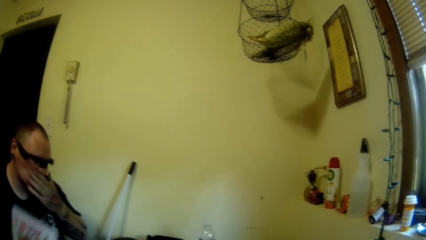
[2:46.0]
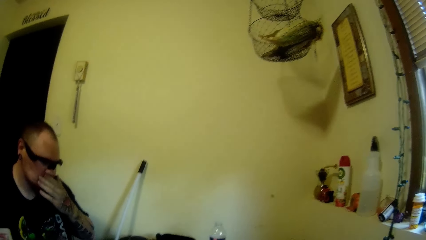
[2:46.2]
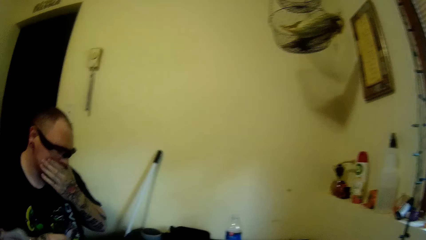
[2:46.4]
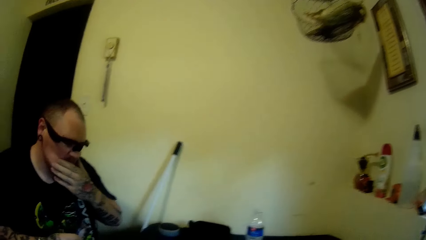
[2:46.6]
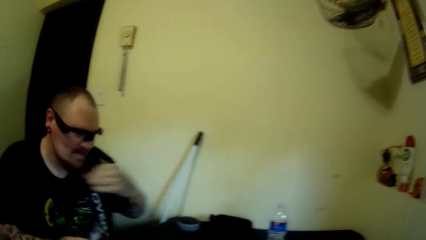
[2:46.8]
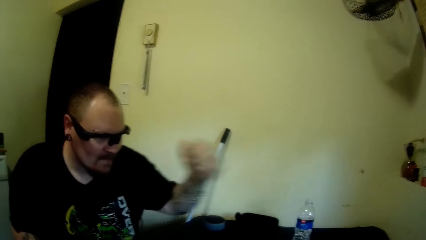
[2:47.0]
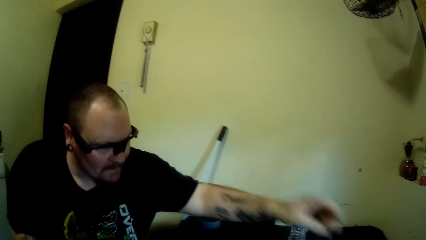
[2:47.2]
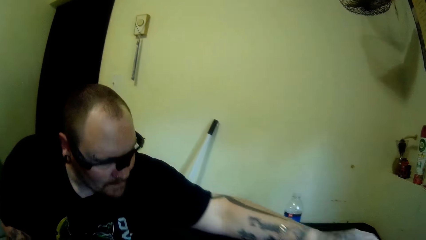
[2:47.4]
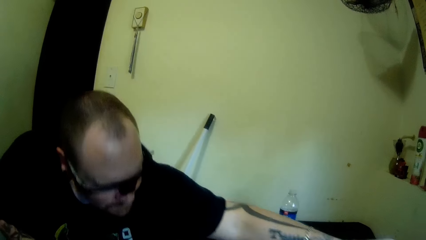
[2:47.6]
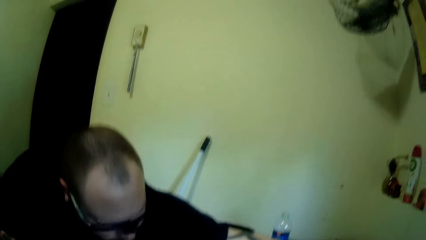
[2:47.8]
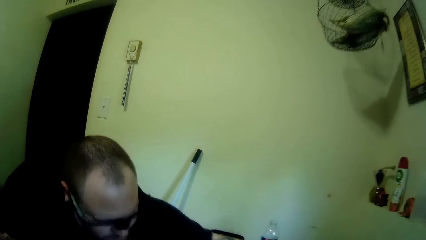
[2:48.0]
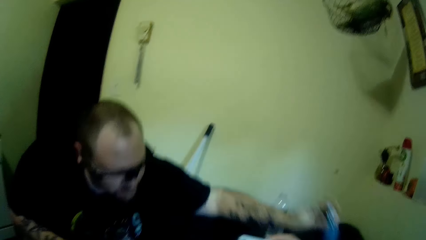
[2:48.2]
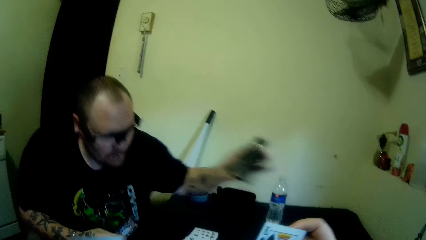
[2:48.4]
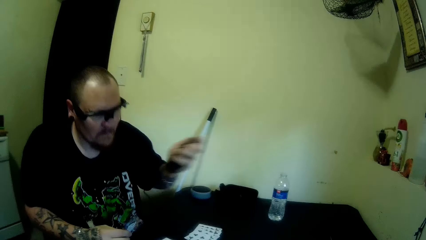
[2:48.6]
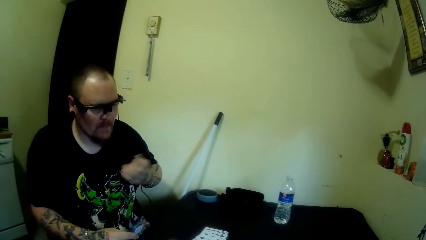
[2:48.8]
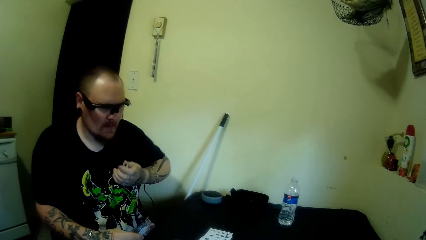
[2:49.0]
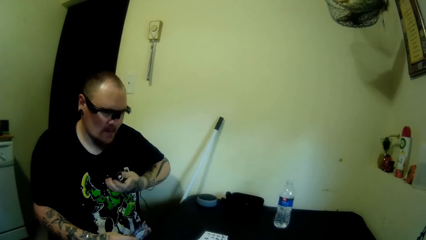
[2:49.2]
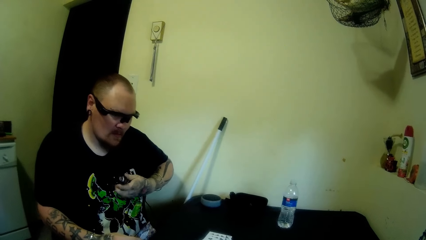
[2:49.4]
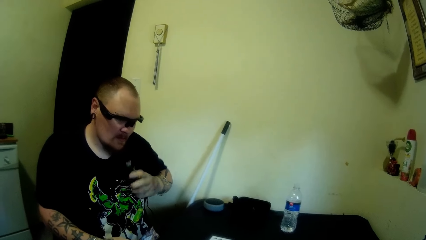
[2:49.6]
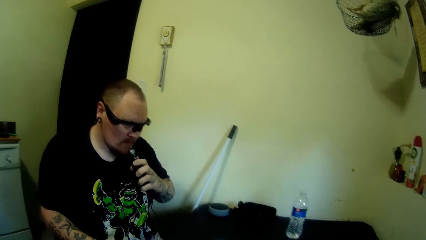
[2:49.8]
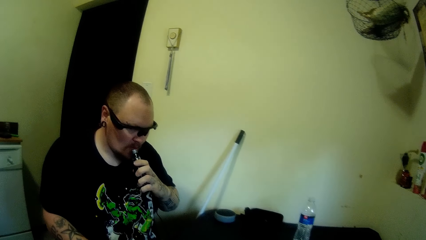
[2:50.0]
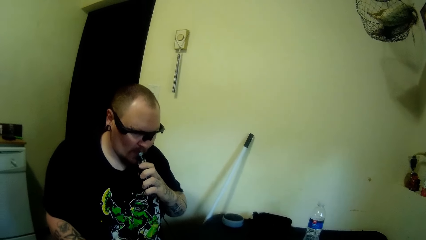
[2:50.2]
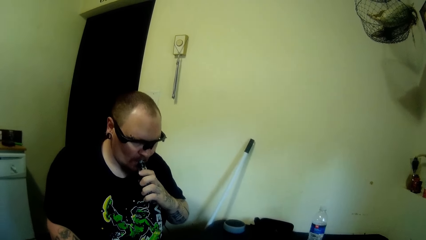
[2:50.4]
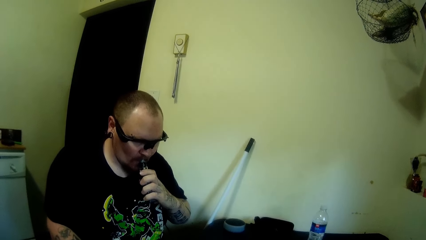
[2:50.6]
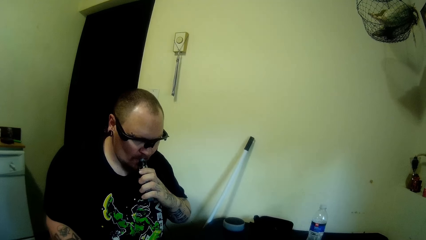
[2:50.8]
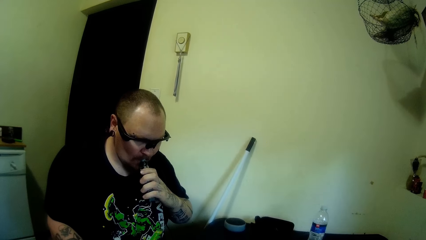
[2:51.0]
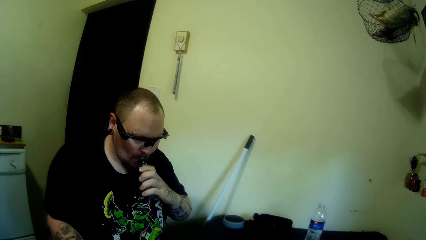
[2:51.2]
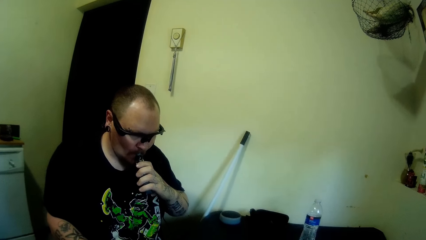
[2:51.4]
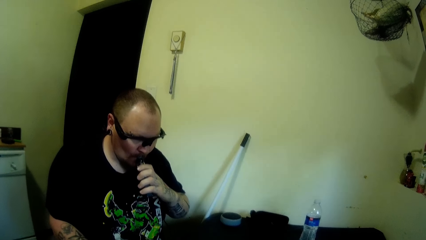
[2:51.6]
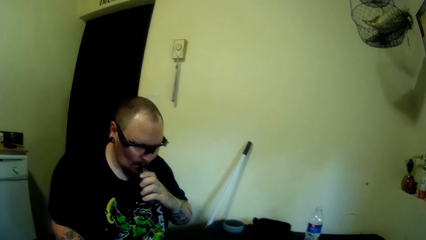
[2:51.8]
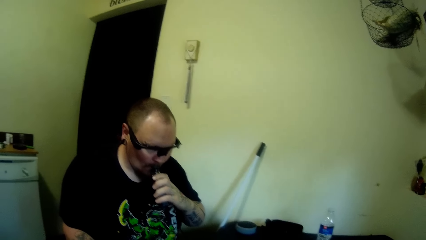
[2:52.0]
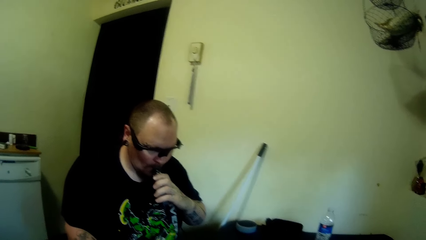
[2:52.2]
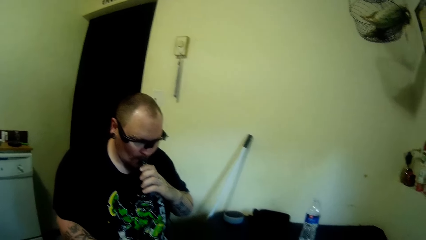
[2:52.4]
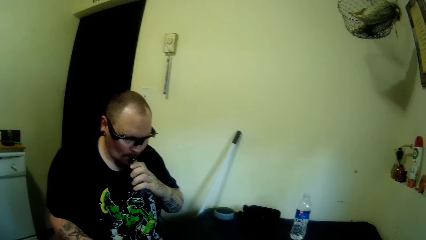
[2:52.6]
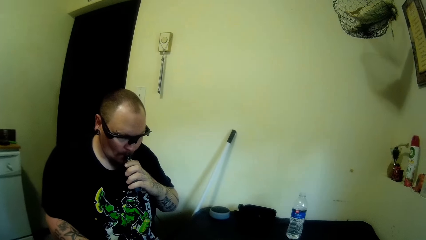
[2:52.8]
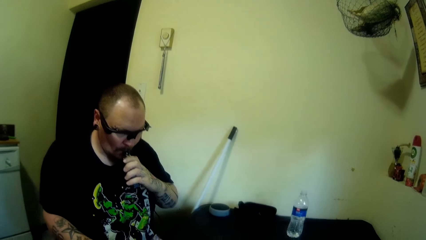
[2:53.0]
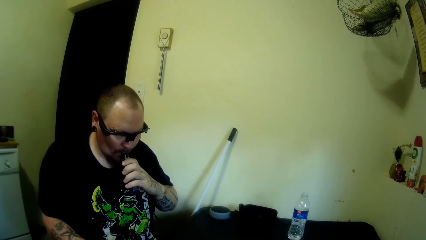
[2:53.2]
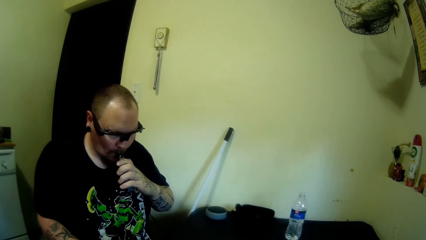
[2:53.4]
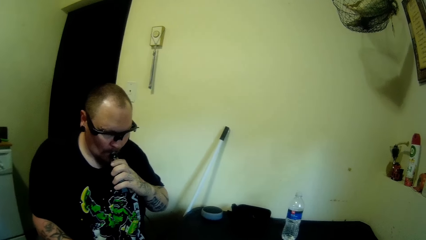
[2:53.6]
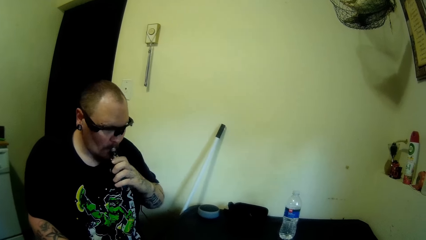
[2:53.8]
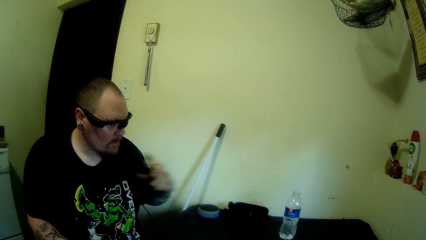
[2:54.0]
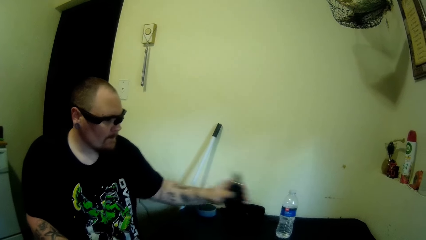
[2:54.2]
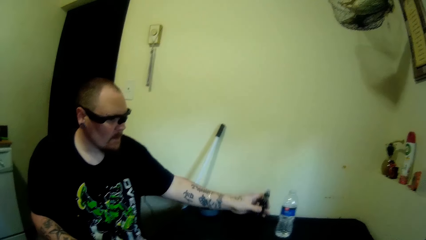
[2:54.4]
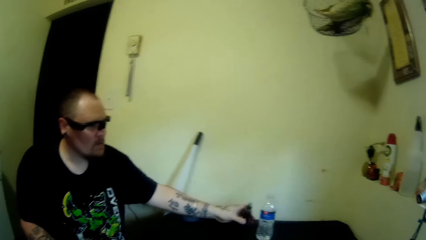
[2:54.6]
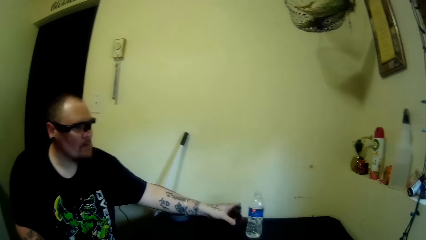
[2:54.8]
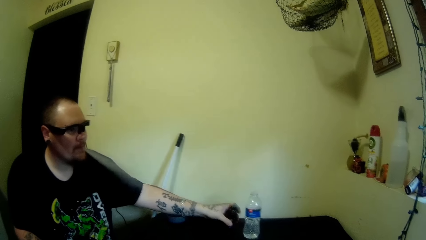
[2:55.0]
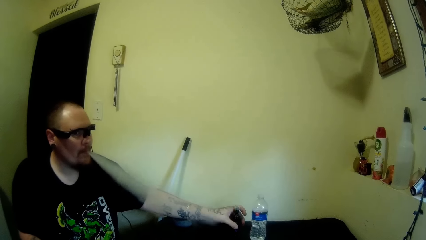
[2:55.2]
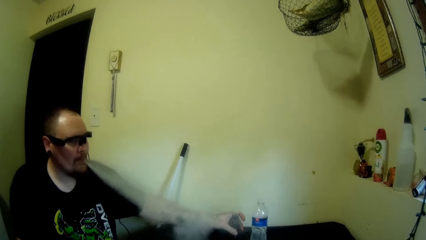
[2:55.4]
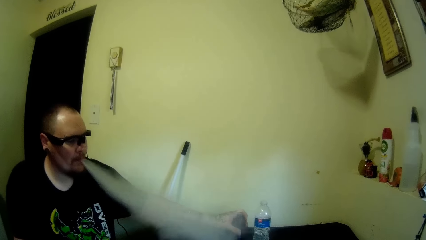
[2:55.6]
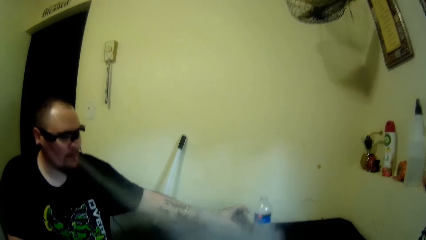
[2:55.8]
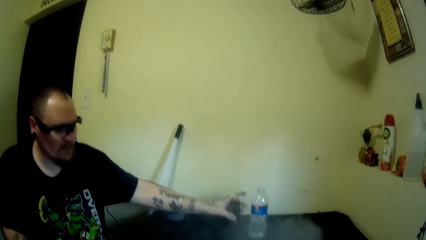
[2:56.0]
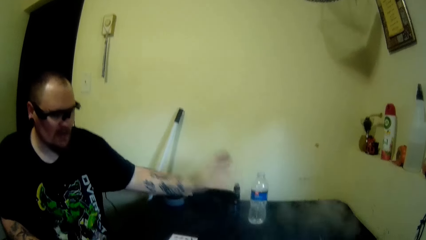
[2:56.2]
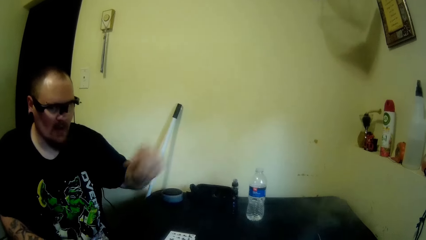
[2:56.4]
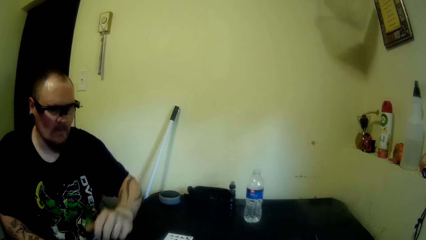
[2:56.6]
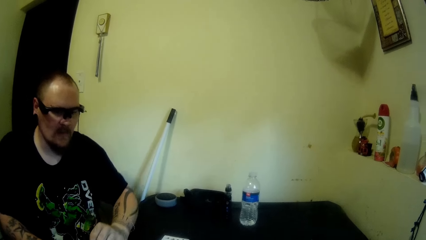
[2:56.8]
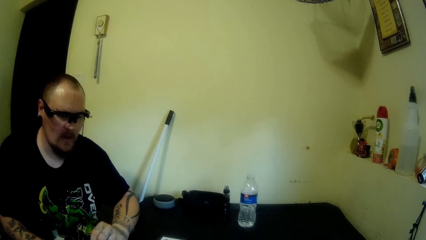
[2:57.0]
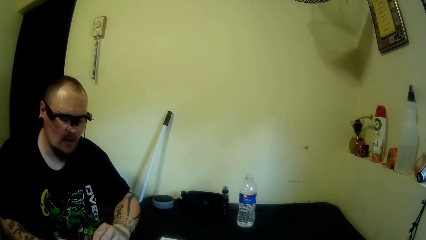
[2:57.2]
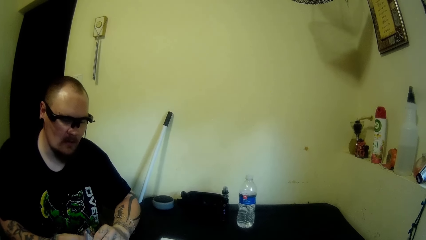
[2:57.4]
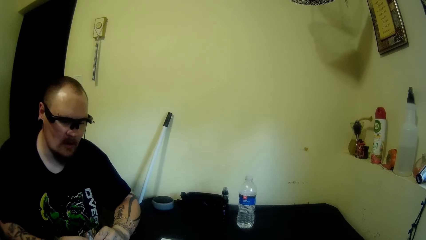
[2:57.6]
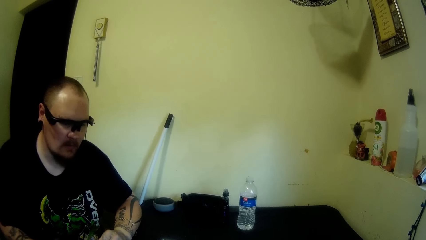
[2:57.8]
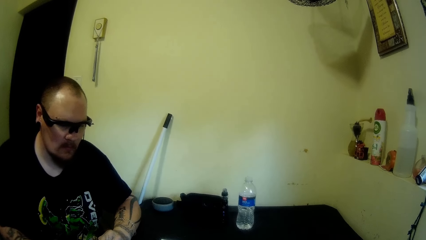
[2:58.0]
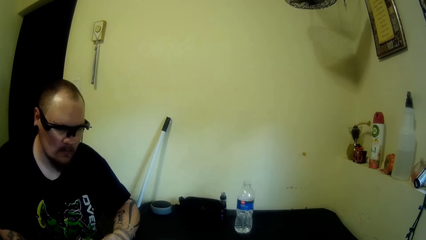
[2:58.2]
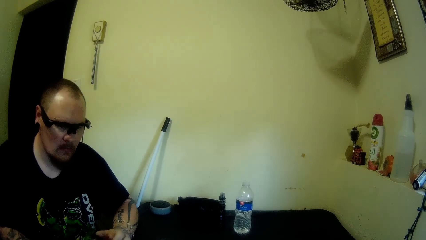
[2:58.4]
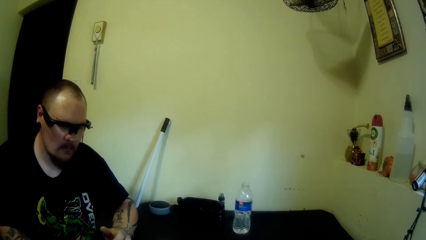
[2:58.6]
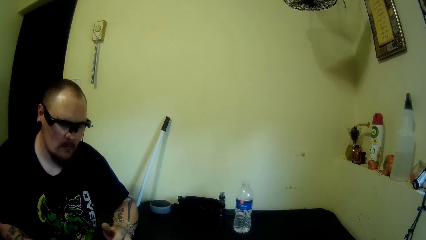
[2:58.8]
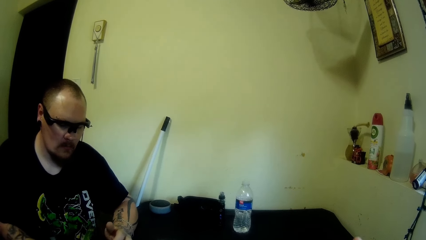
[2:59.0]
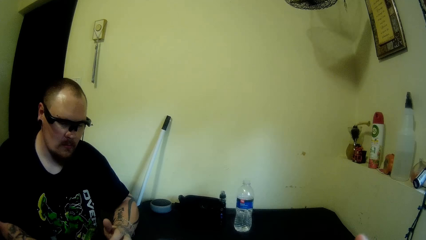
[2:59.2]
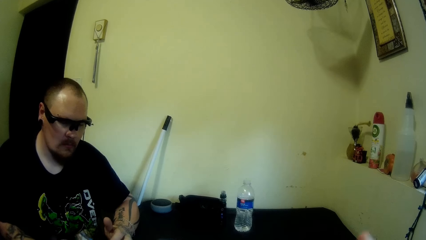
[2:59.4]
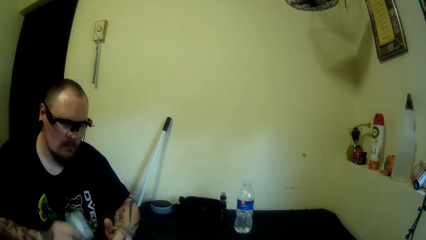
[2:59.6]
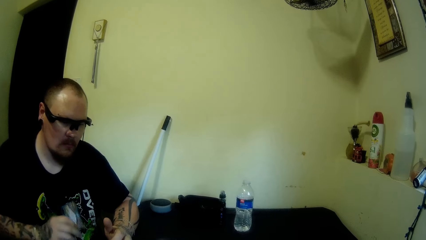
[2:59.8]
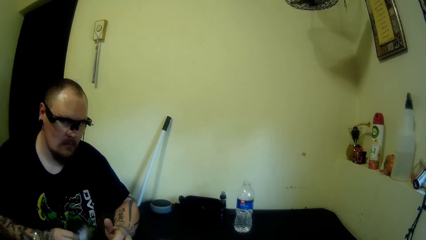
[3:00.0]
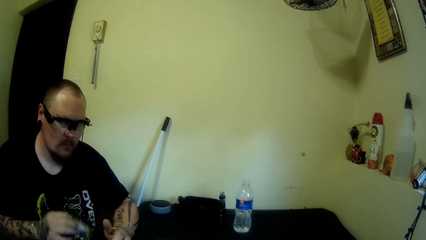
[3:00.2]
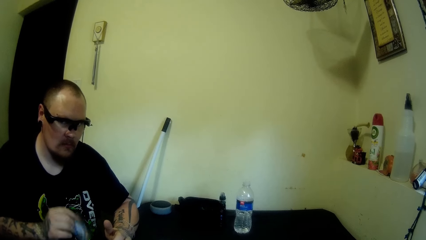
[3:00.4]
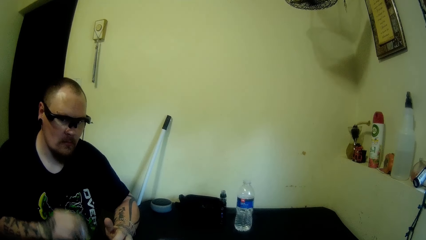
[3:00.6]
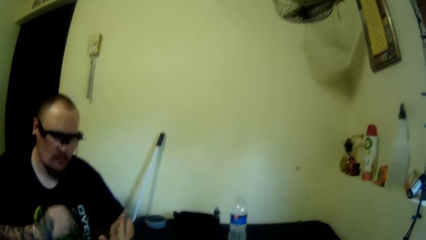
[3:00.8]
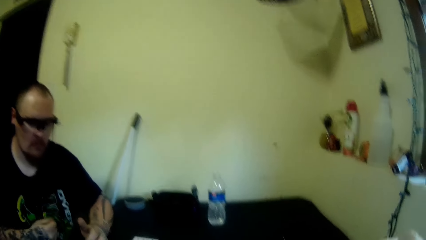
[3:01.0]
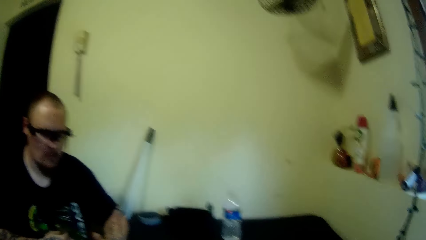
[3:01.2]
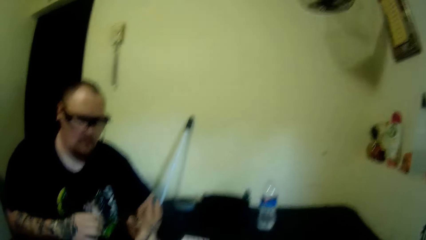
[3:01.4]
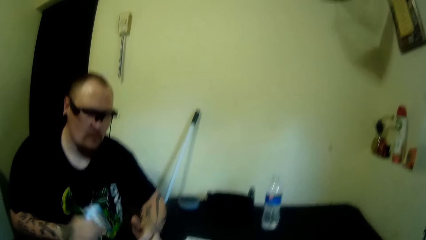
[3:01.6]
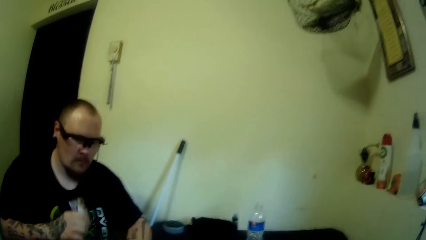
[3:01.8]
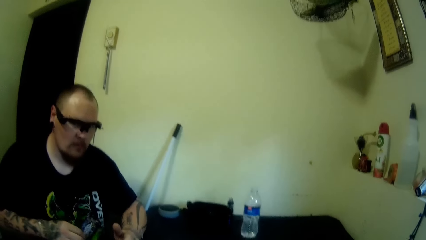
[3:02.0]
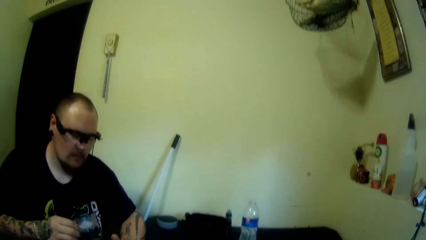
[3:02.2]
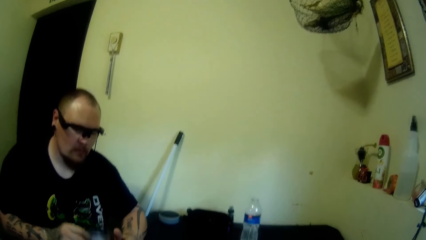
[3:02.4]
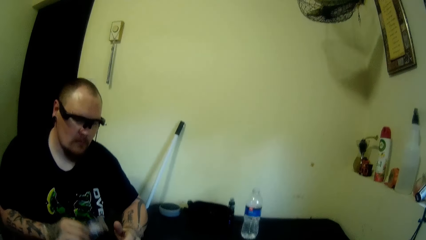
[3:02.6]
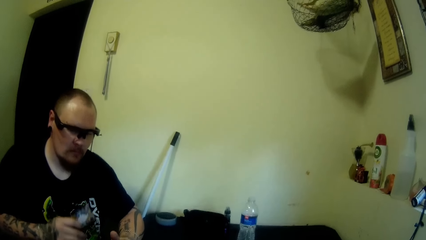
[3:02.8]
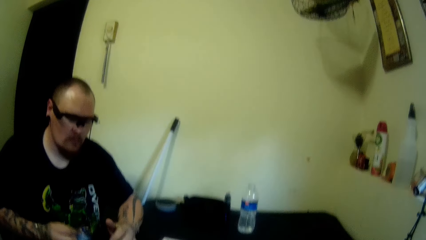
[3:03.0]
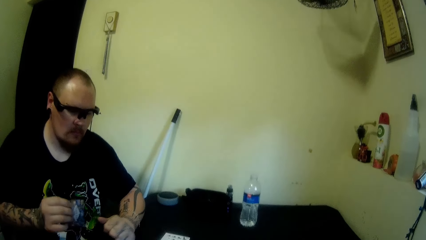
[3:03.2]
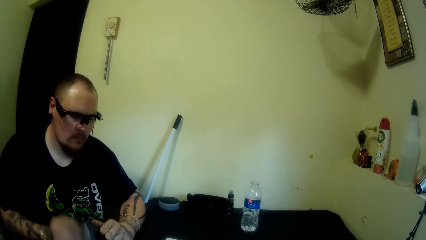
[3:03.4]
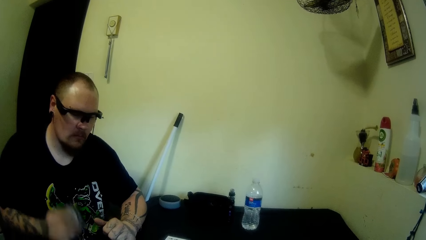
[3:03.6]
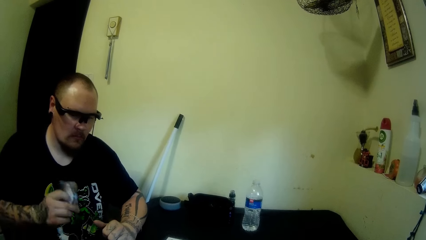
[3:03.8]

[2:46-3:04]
The camera wearer rubs their face. The man picks a vape from the table. The camera wearer picks the vape. The man smokes the vape. The camera wearer smokes the vape. The man drops the vape on the table. The camera wearer places the vape on the table. The camera wearer plays cards with the man. They hold playing cards and move the playing cards up and down.
